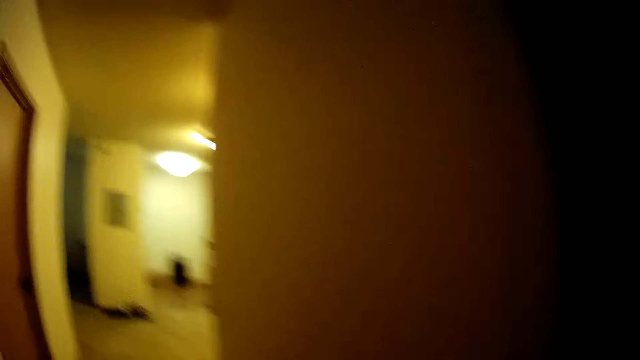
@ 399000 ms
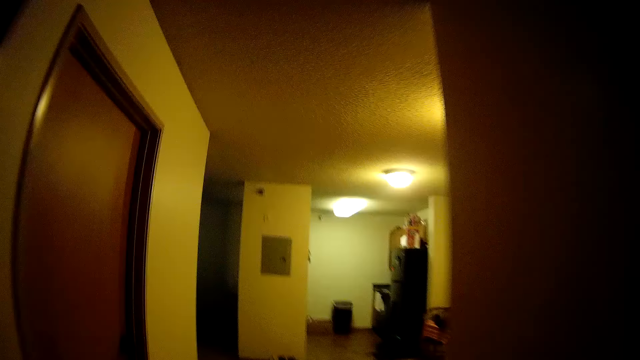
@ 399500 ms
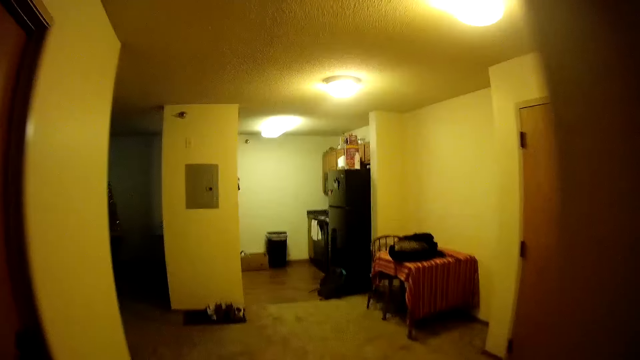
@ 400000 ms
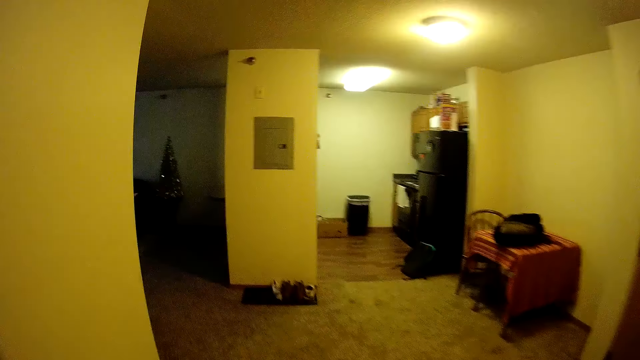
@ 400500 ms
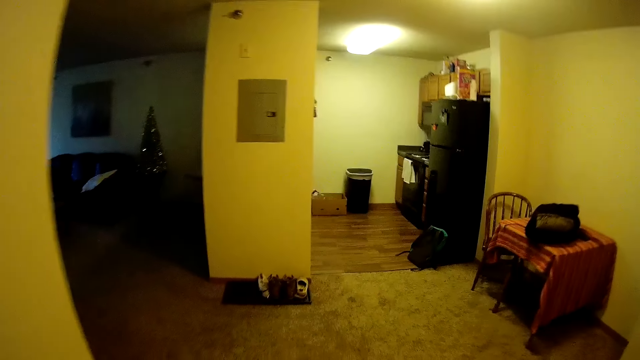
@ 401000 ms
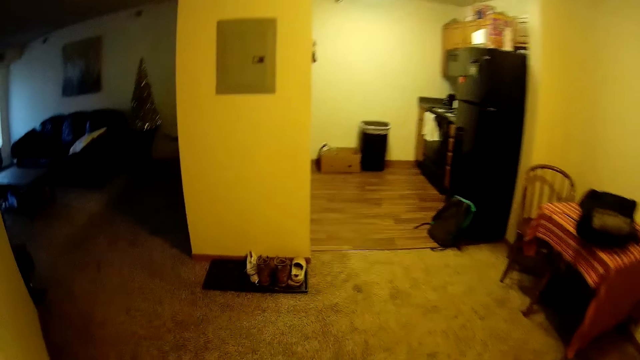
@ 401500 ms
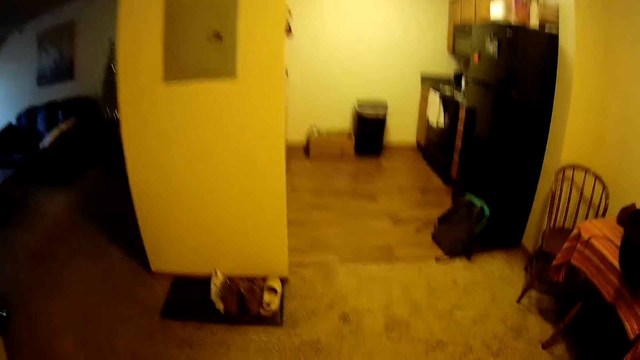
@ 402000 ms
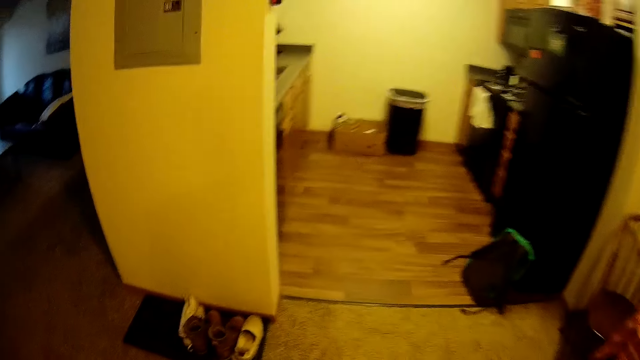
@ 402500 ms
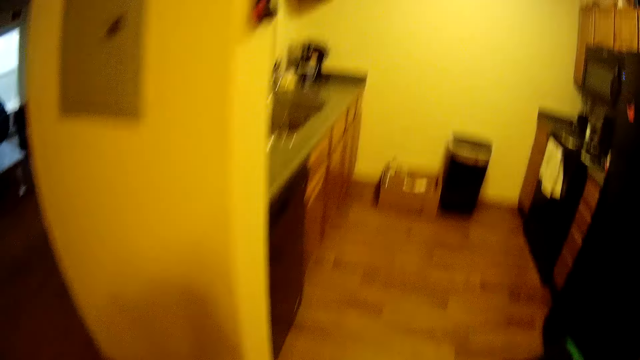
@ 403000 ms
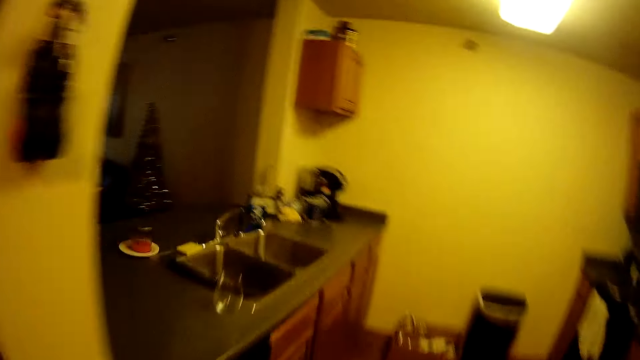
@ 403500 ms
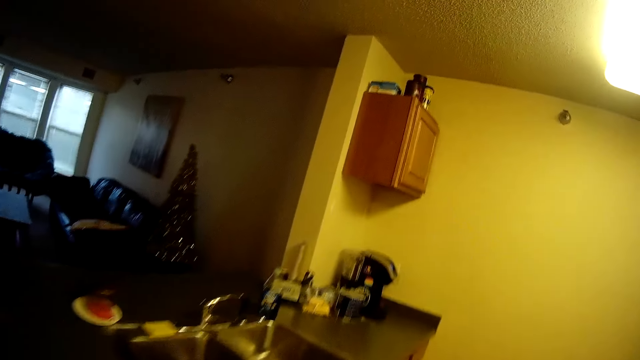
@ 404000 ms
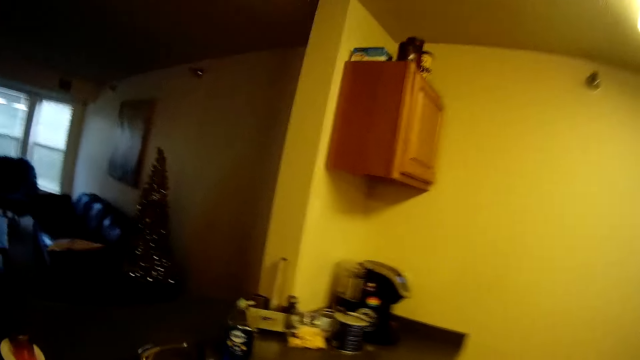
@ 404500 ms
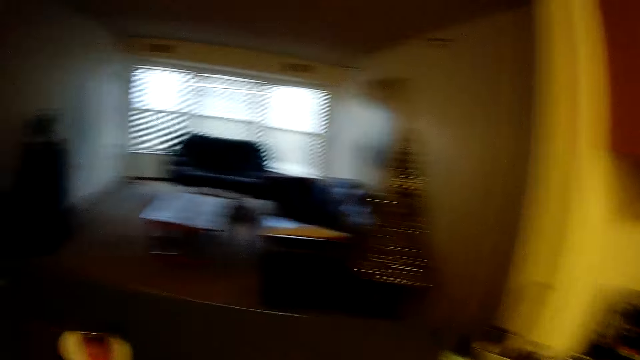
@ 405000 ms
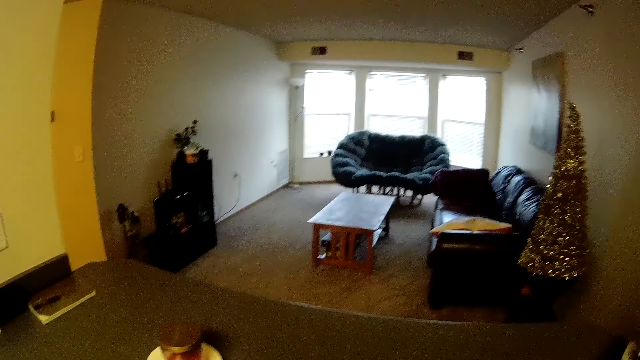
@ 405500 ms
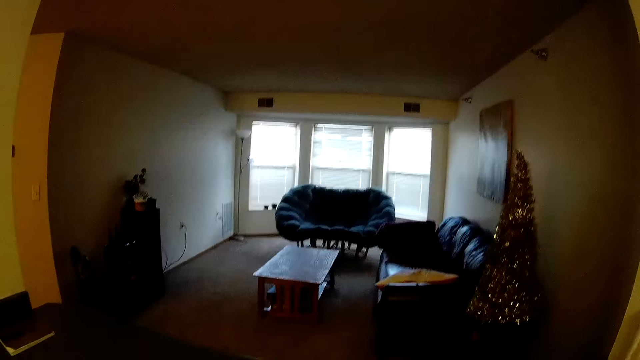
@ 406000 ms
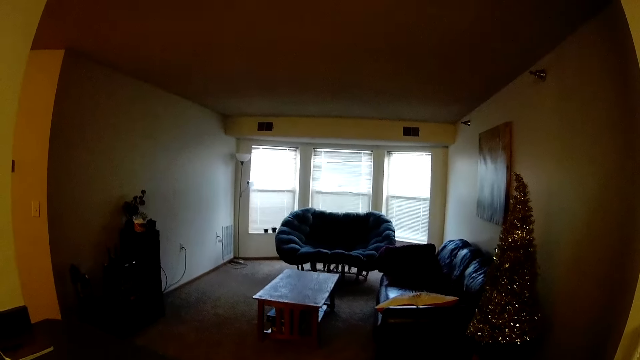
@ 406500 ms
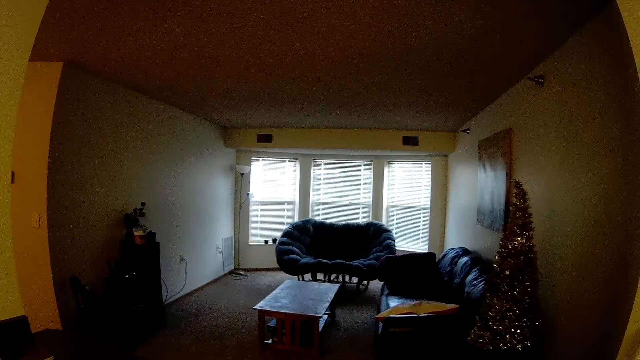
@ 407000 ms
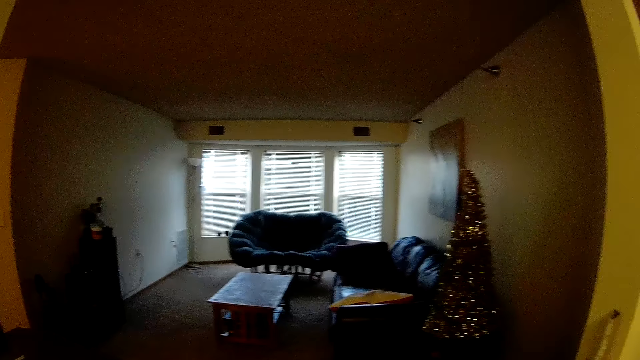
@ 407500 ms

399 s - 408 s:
The camera wearer looks at the sitting room. They stare at the kitchen.

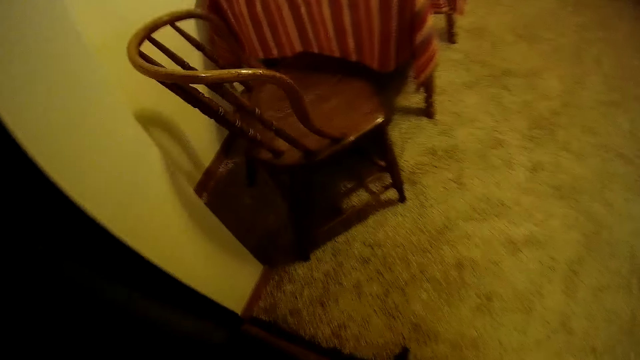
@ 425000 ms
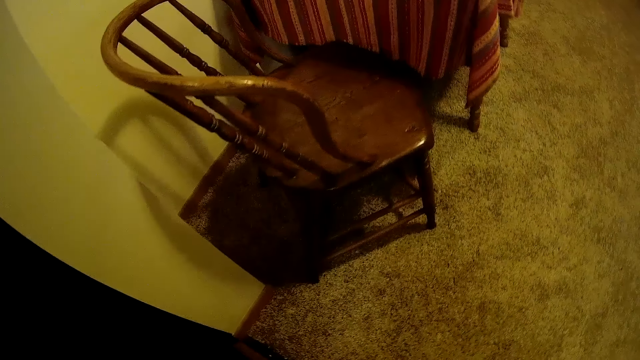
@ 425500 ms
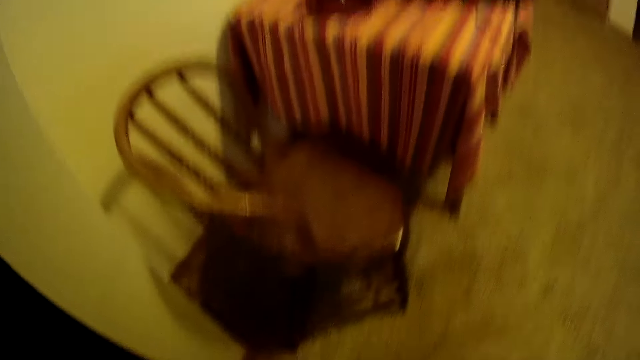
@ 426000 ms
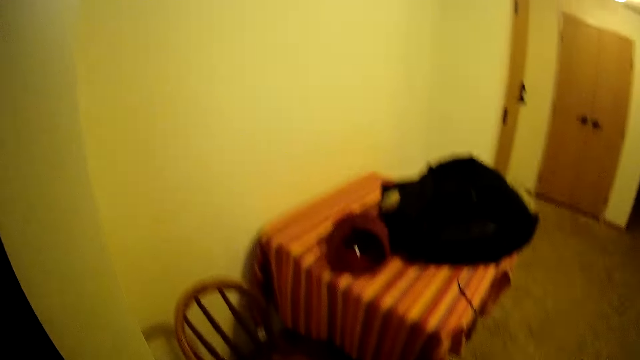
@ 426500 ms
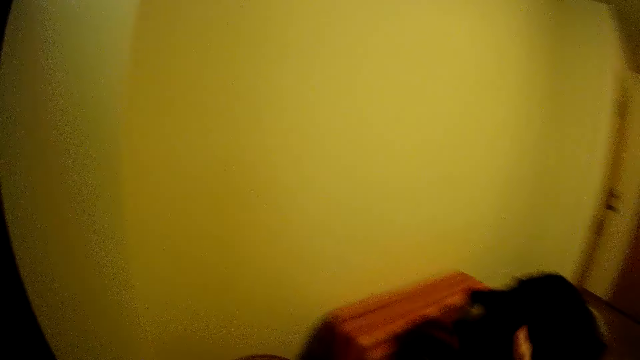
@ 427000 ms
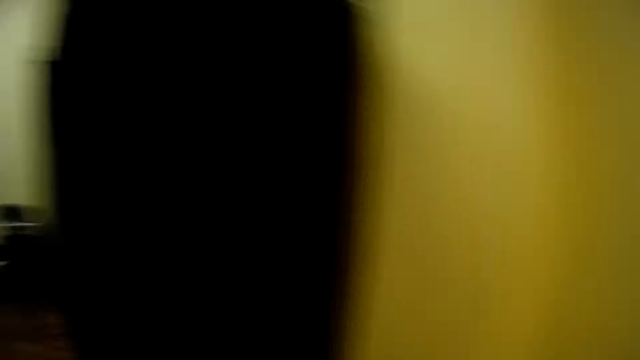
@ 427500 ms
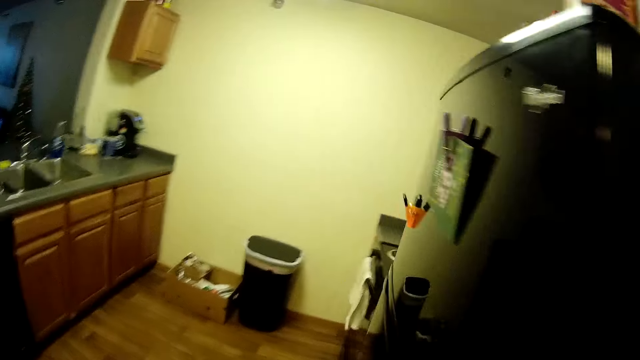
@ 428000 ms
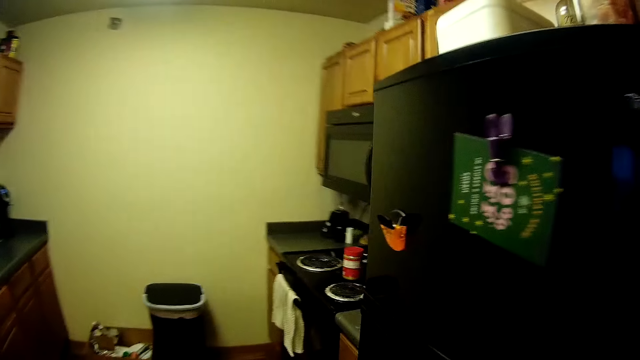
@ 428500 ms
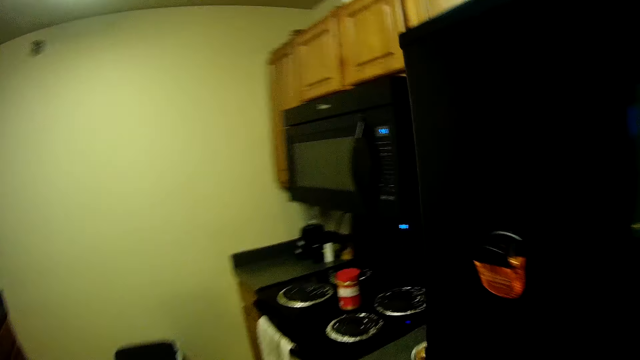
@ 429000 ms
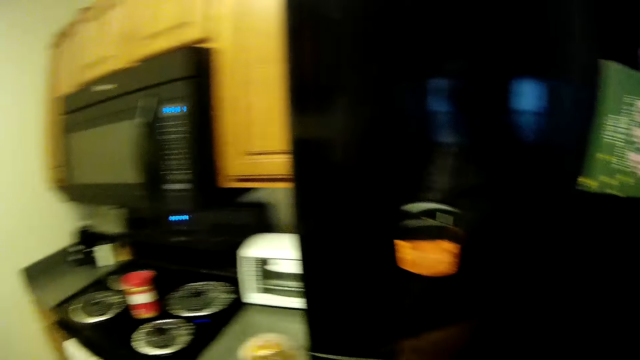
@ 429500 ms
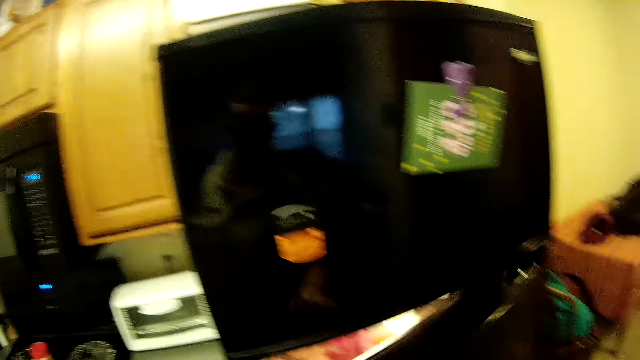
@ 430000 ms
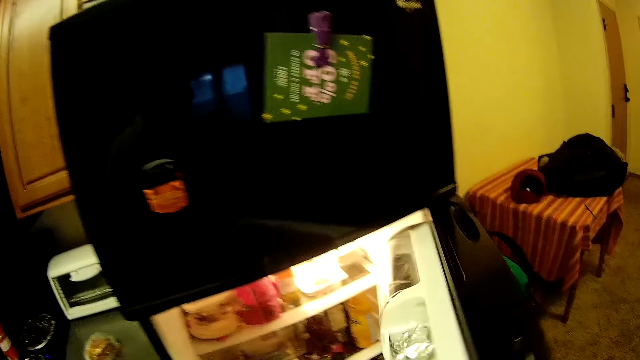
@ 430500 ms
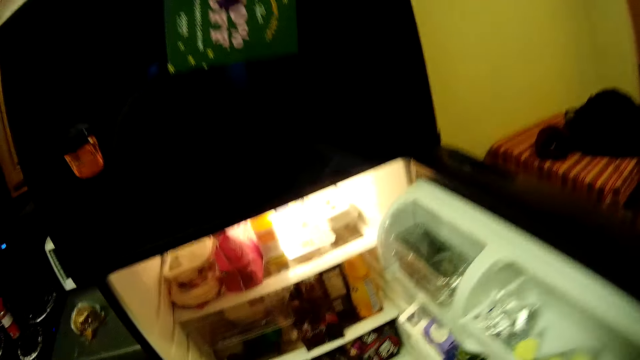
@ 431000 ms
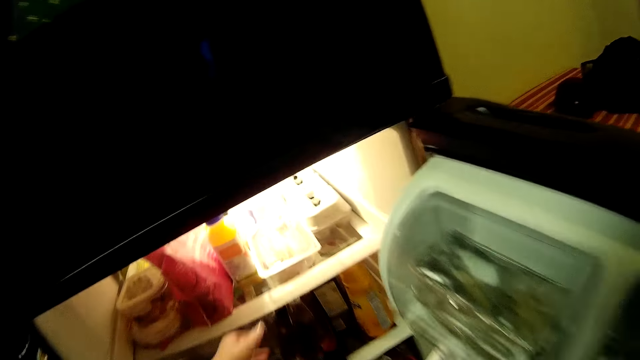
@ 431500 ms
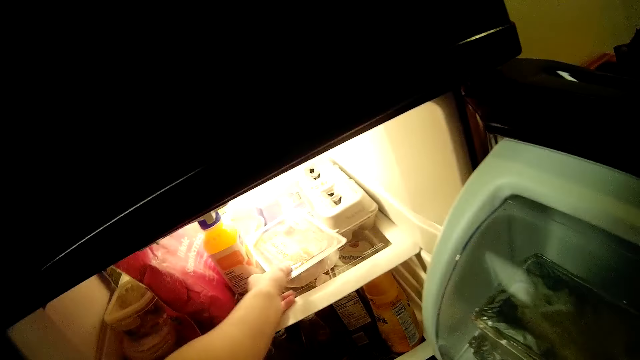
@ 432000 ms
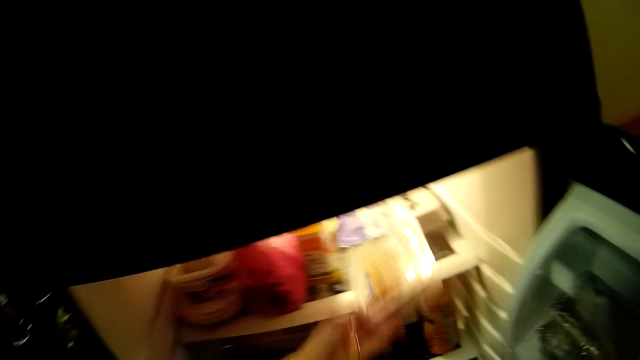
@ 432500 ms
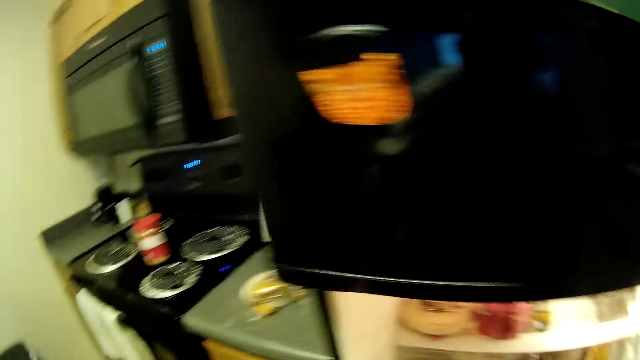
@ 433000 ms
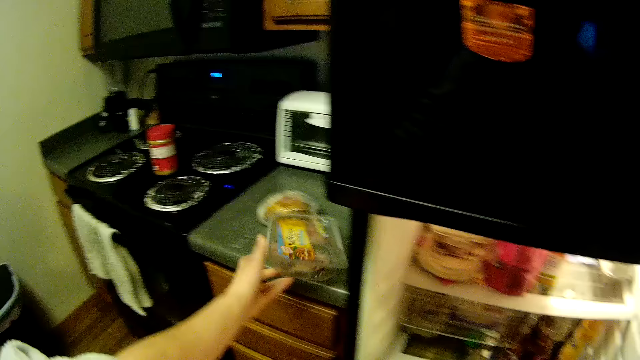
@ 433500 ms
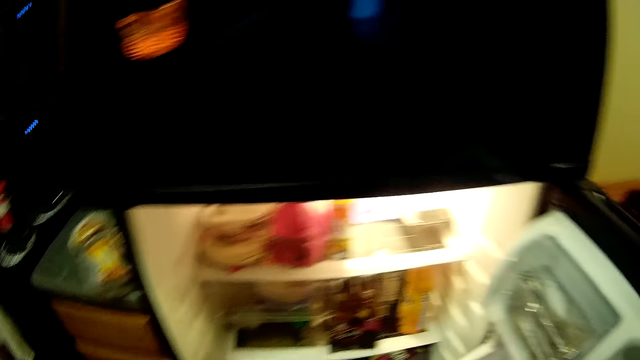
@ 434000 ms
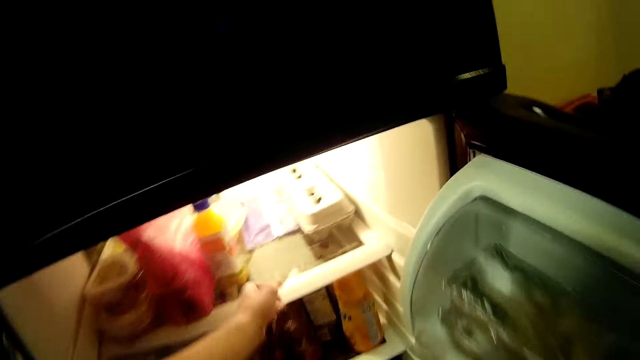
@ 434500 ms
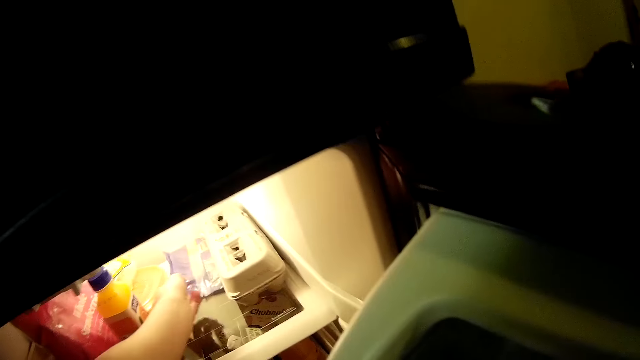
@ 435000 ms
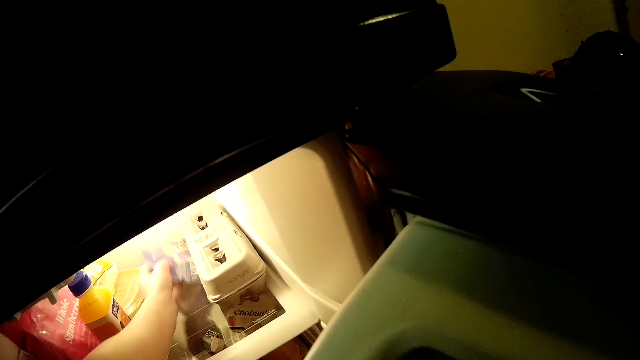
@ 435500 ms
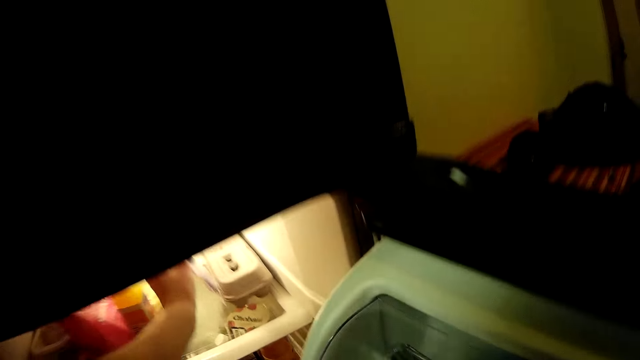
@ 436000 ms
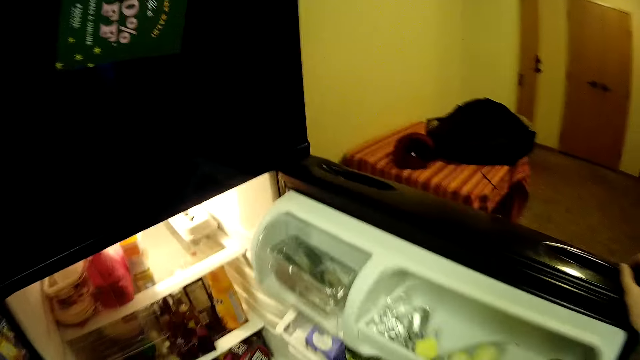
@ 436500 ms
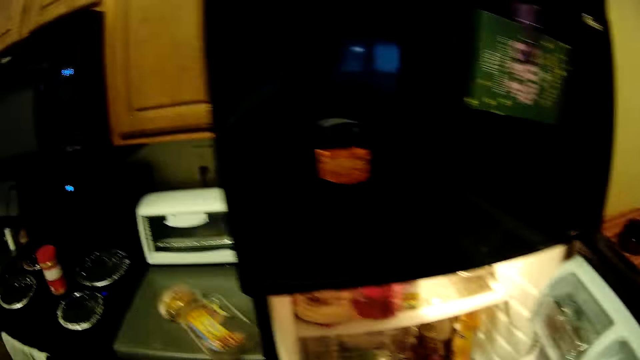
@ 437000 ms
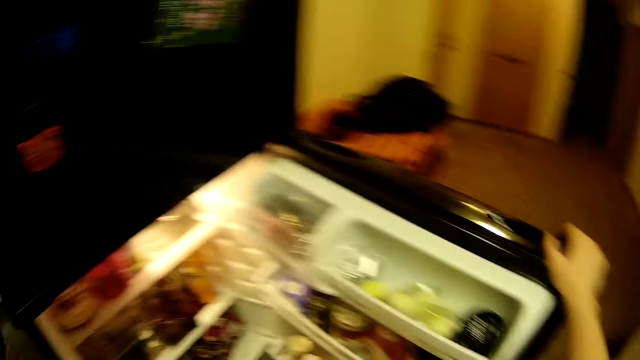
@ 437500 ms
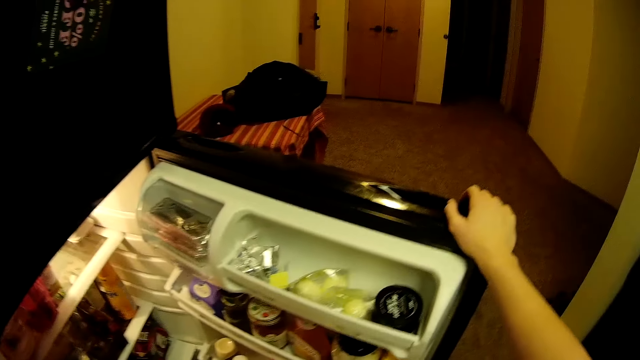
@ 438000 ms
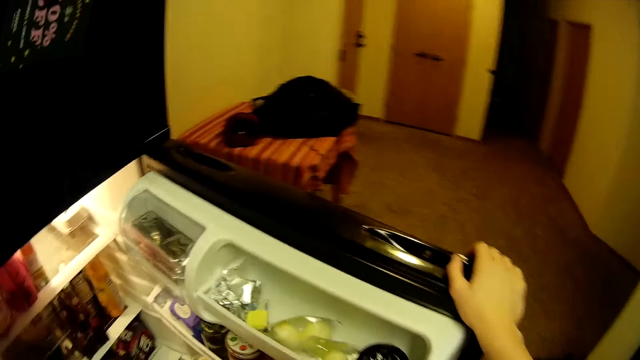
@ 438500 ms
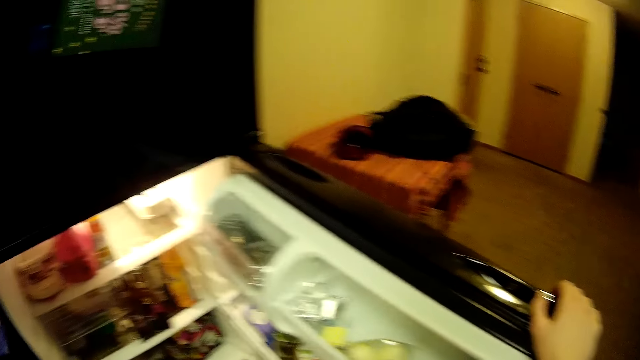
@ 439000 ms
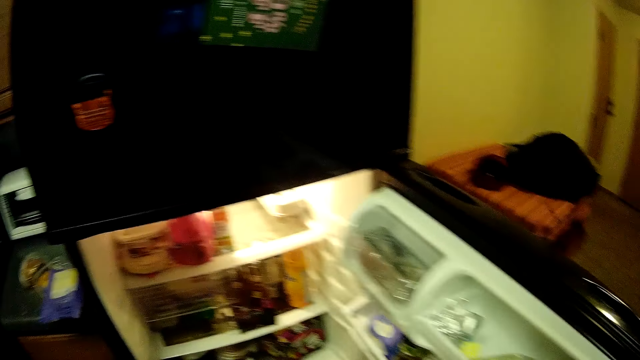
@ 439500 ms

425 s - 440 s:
The camera wearer opens the fridge. They walk towards the fridge again. They look around the kitchen. They open the lower door of the fridge. They move a plastic packaged food from the fridge to the top of the kitchen slab. They move a nylon packaged food from the fridge to the top of the kitchen slab. They move another container from the fridge to the top of the kitchen slab.
